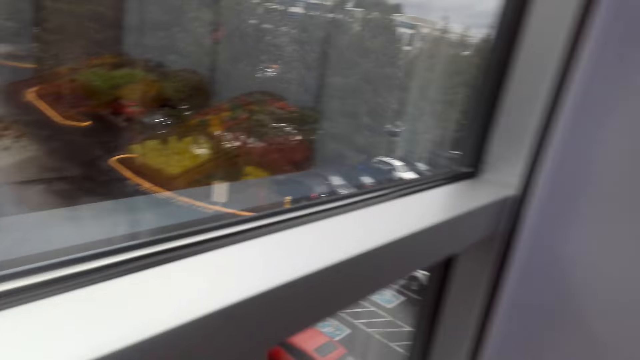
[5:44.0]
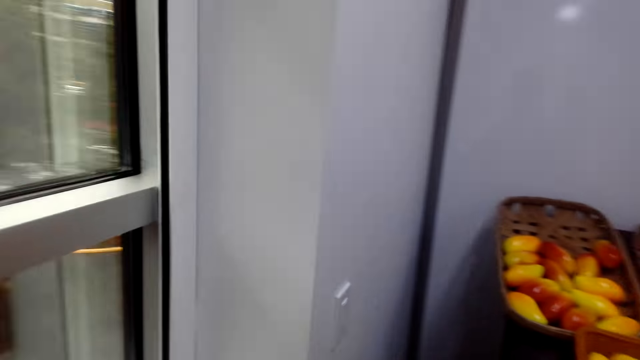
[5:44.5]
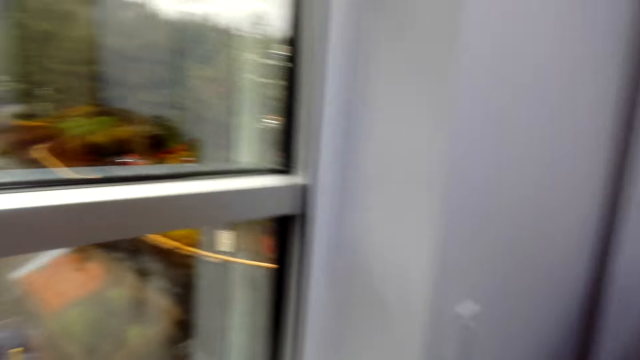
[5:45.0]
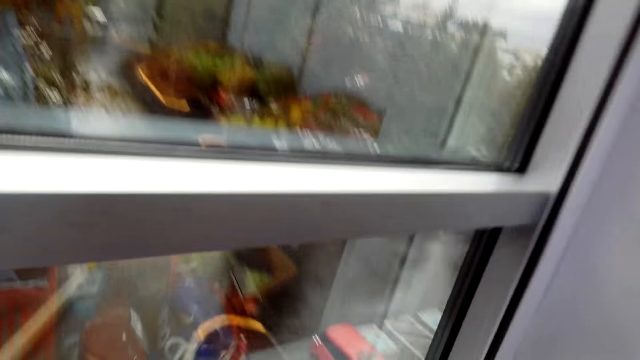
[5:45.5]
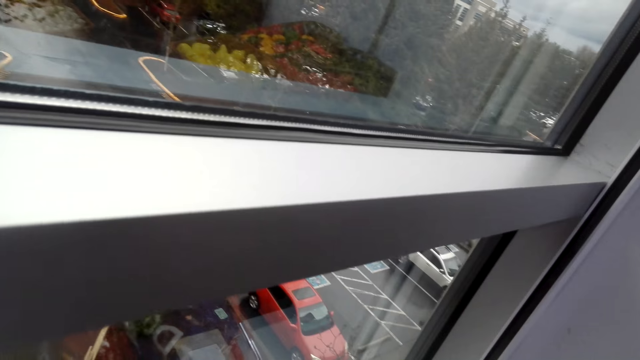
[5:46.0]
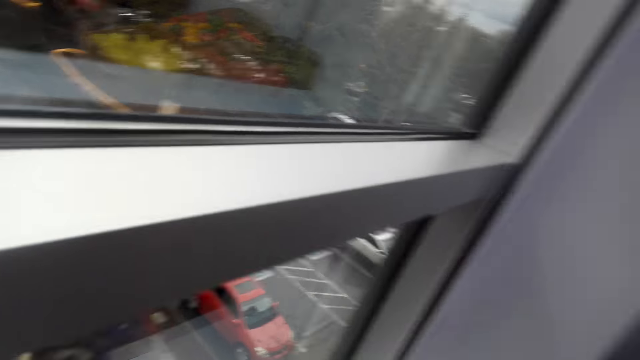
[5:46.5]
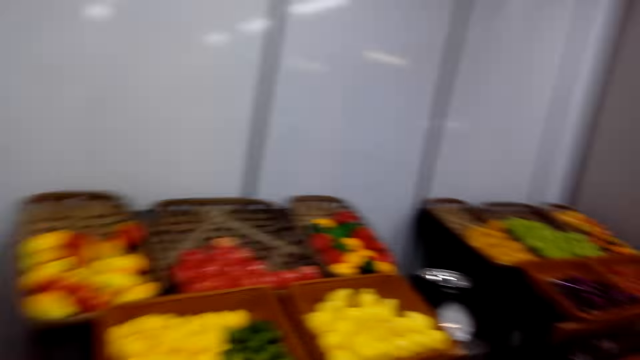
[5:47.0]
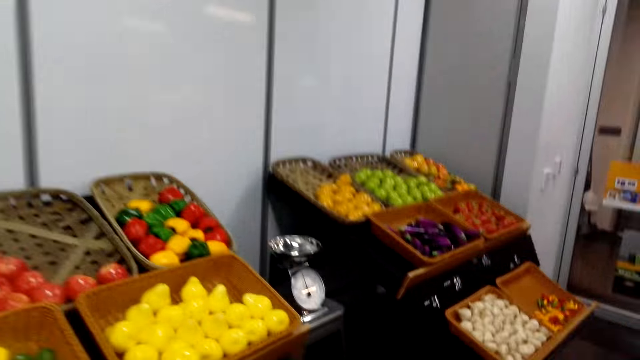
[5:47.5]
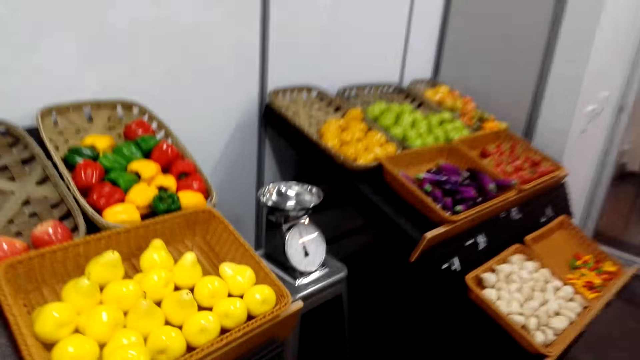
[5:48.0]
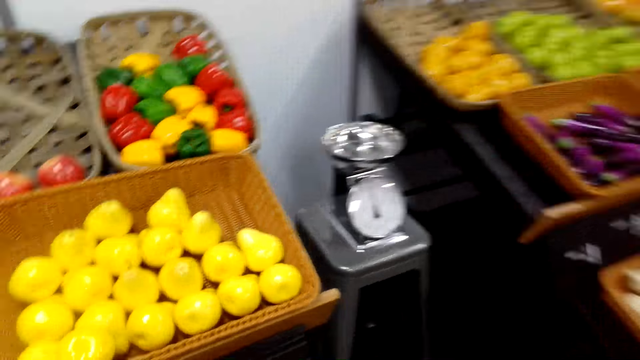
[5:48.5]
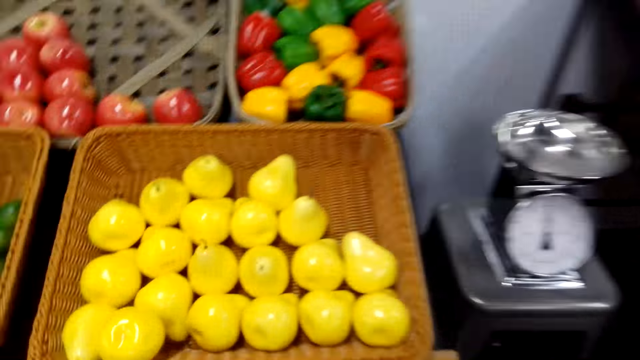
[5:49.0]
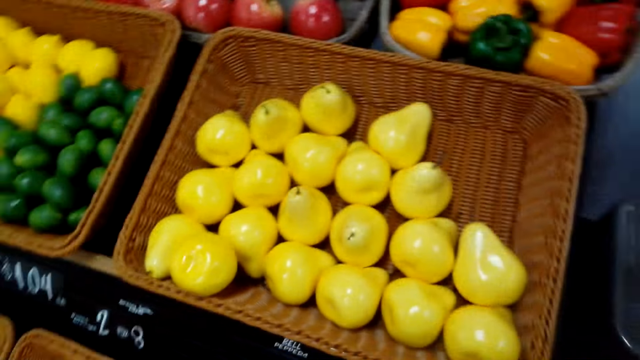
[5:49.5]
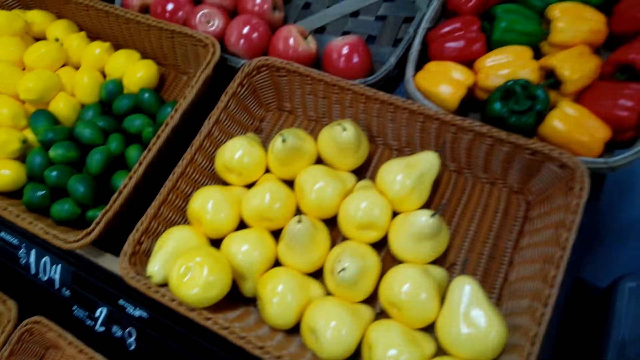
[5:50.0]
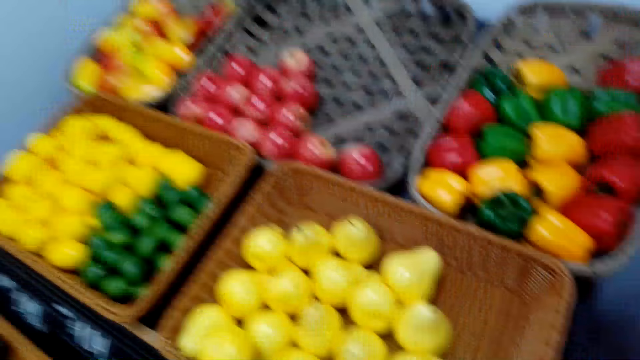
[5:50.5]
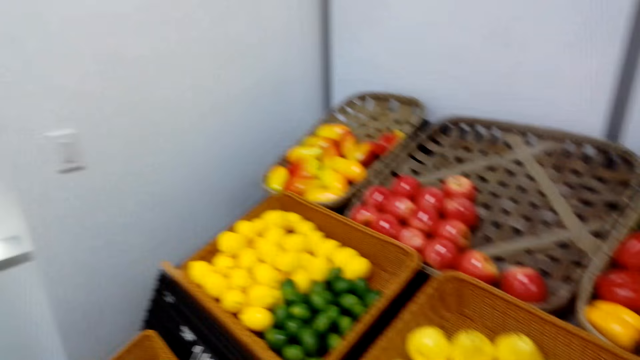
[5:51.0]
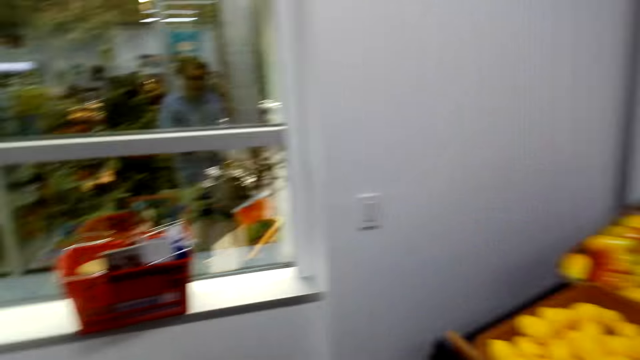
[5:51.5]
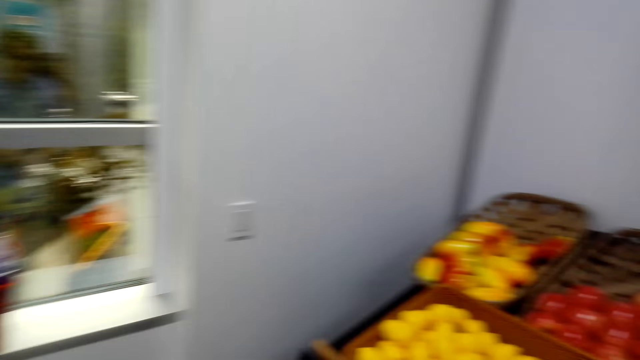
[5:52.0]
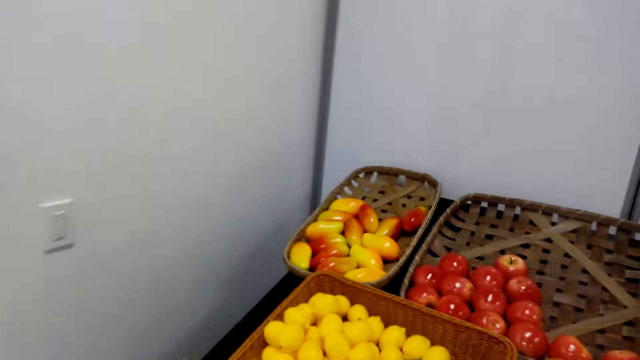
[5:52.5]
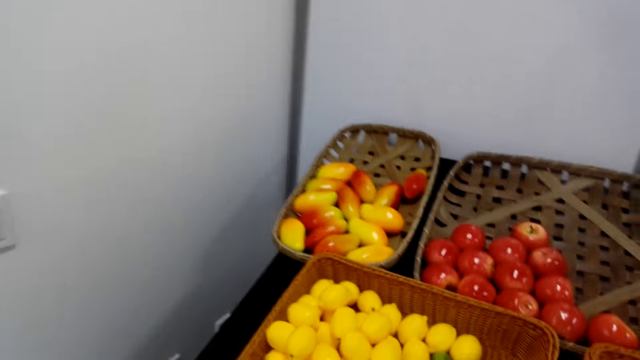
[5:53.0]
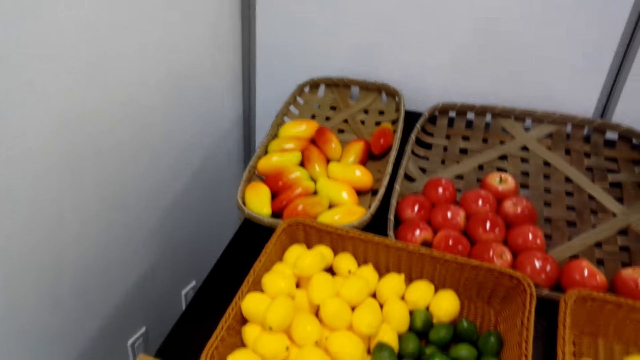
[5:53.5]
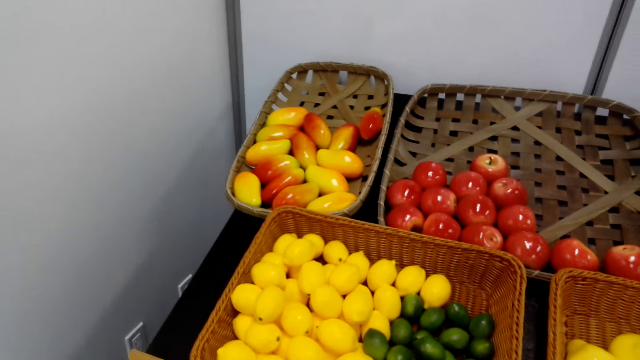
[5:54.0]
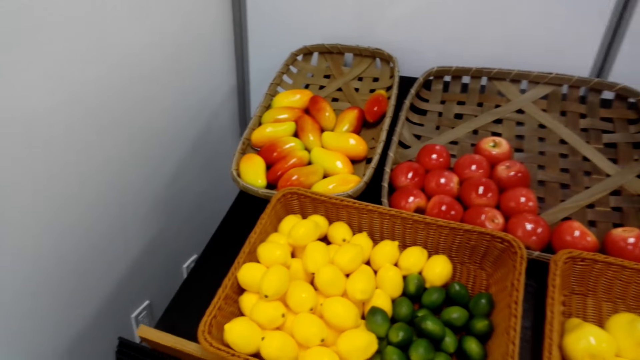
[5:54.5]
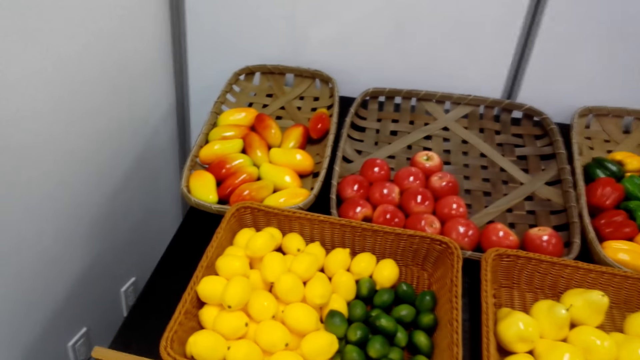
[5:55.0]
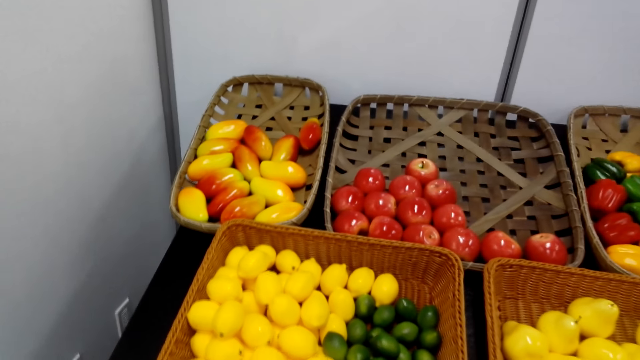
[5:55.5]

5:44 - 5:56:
The camera wearer walks towards the fruits. They walk towards the window, and turn towards the fruits.

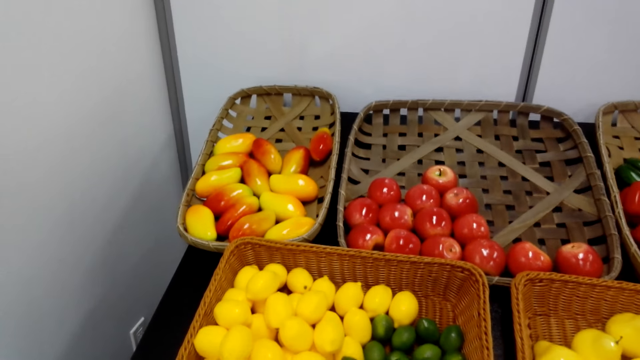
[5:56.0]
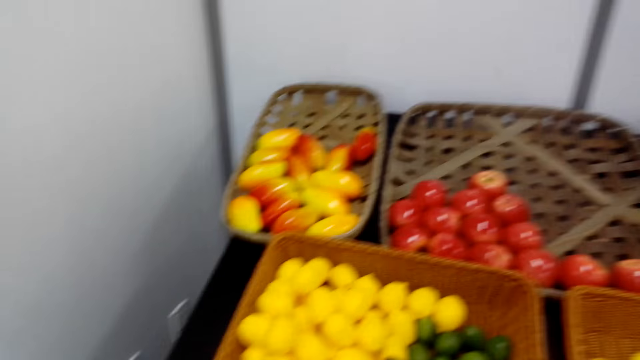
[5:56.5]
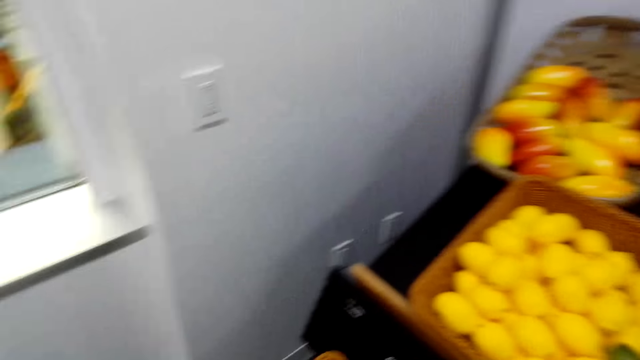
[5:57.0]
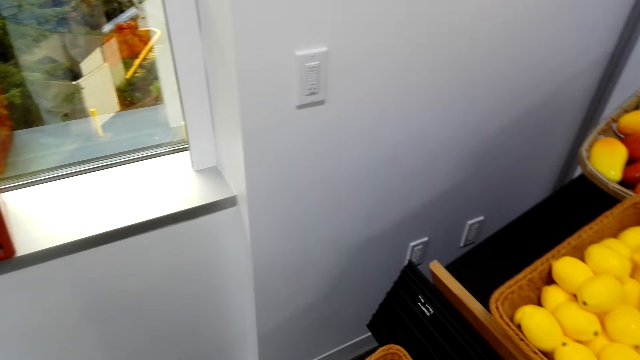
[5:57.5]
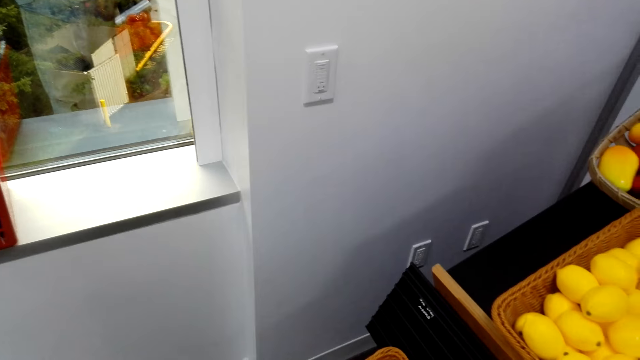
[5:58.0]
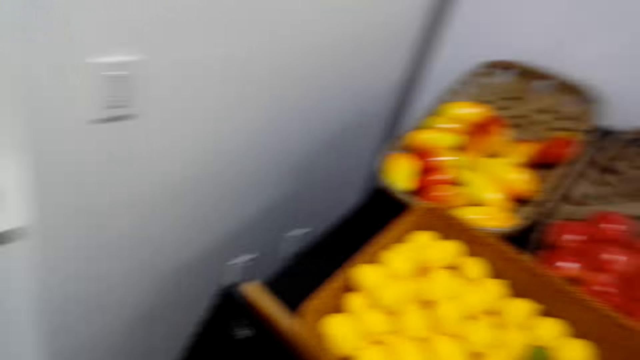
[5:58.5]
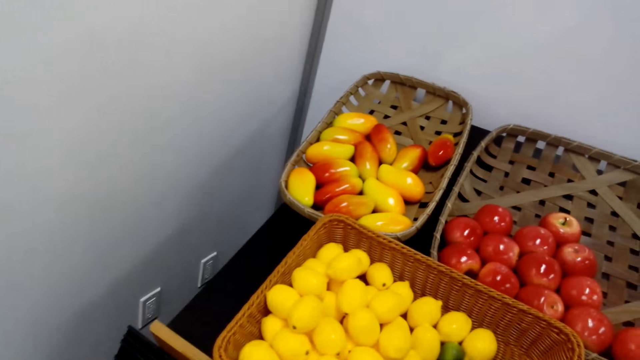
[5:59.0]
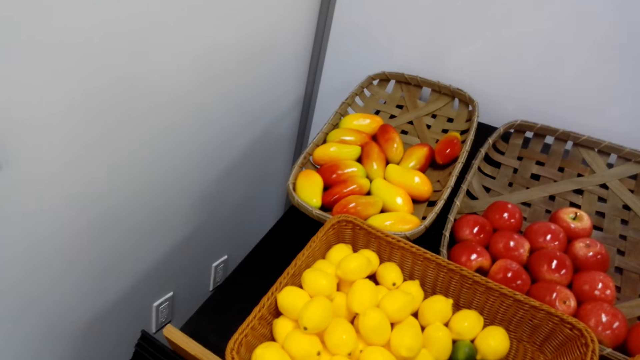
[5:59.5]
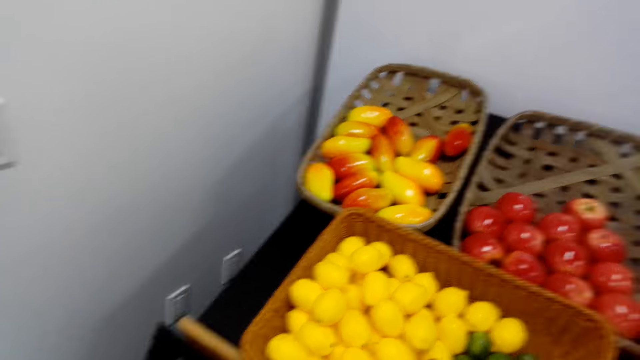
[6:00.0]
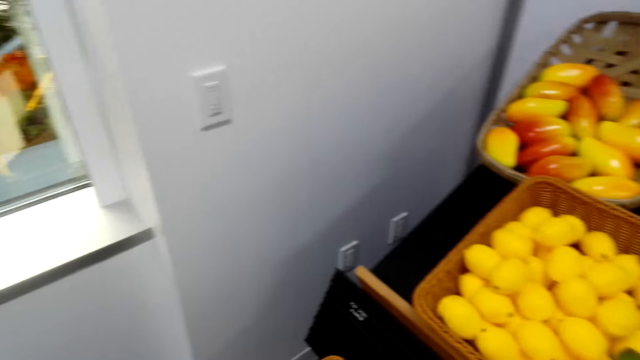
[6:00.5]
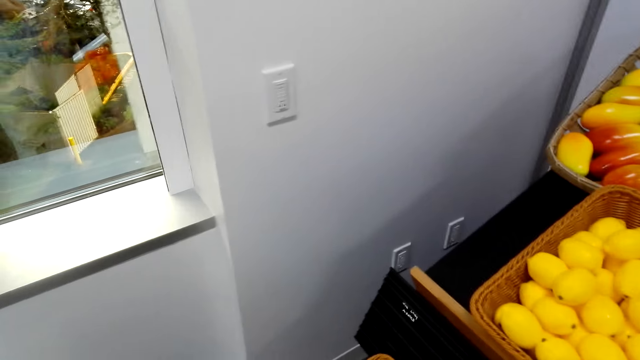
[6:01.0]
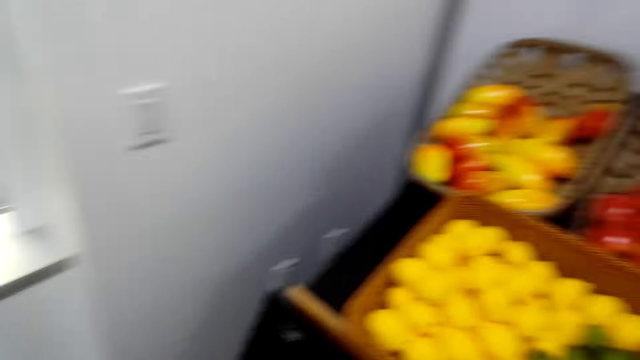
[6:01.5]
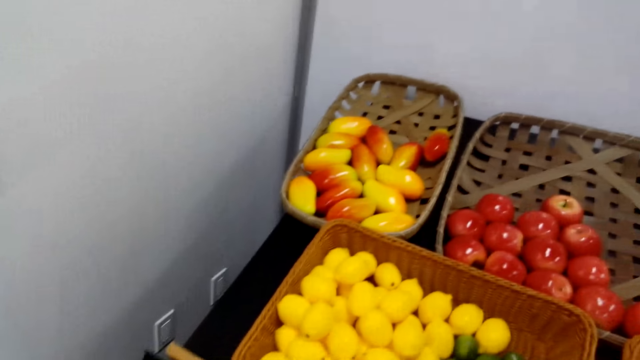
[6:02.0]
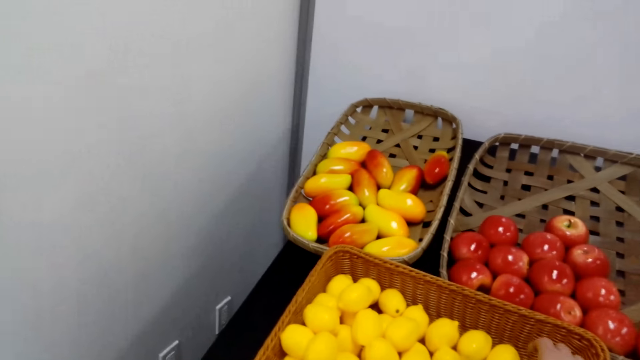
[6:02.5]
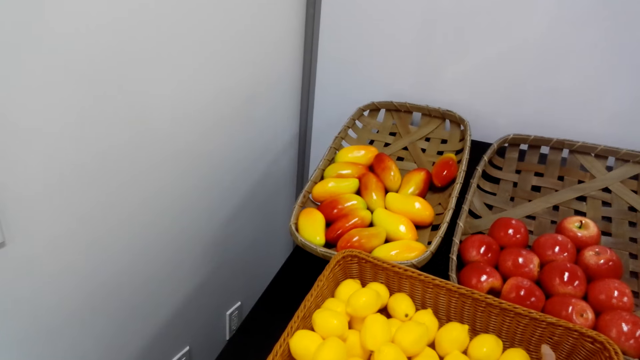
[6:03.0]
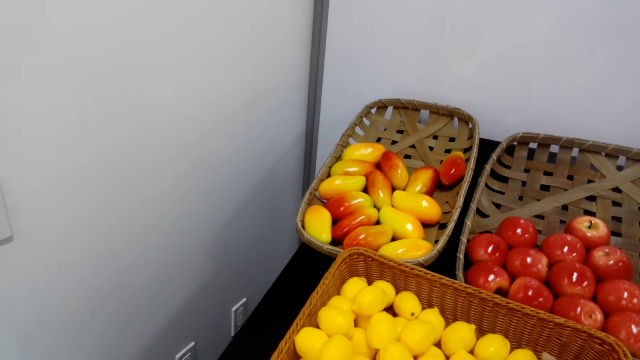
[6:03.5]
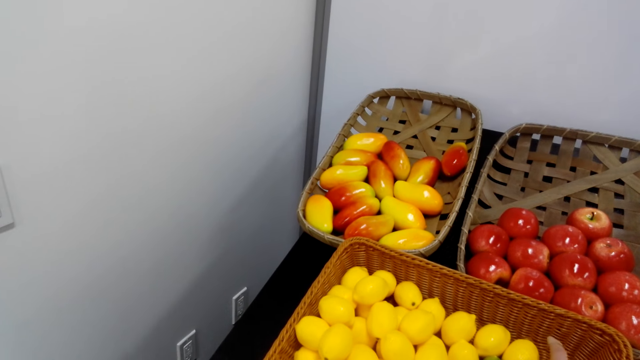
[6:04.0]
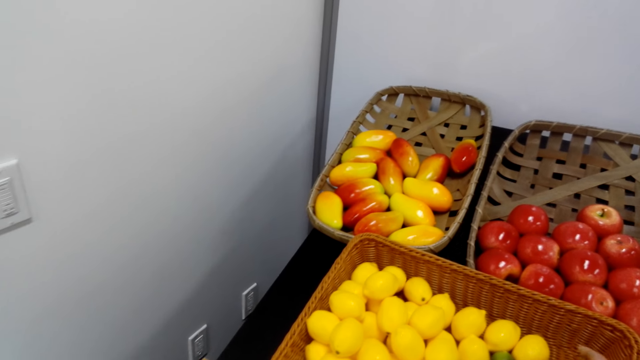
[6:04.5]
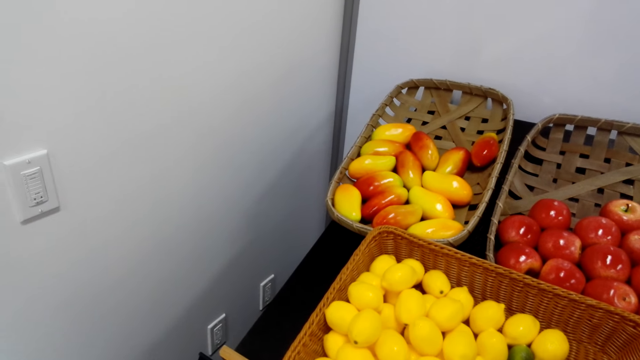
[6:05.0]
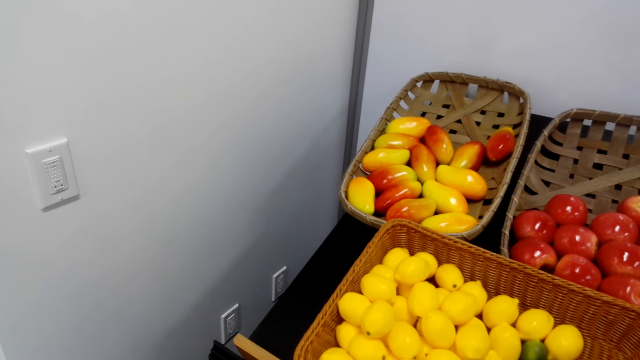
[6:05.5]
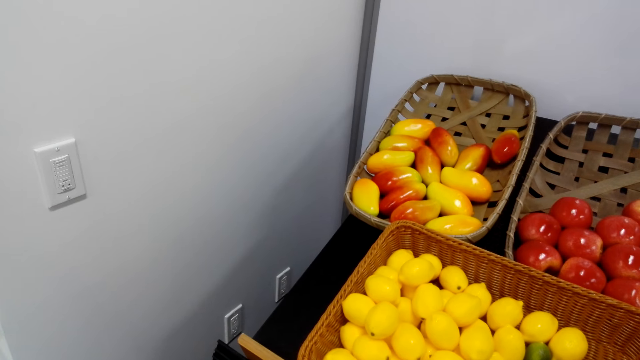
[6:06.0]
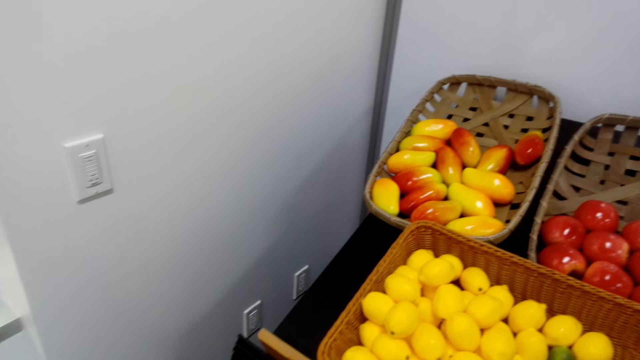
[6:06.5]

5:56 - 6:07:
The camera wearer looks at the window. They look at the fruits.
